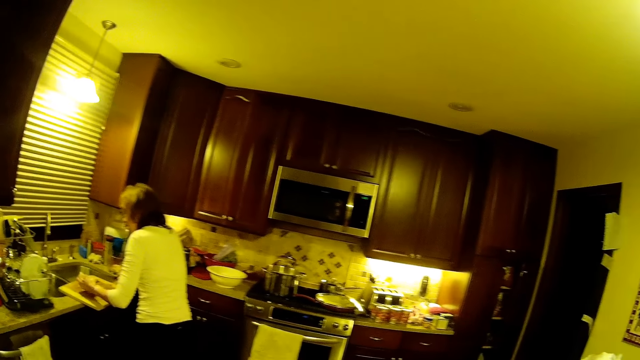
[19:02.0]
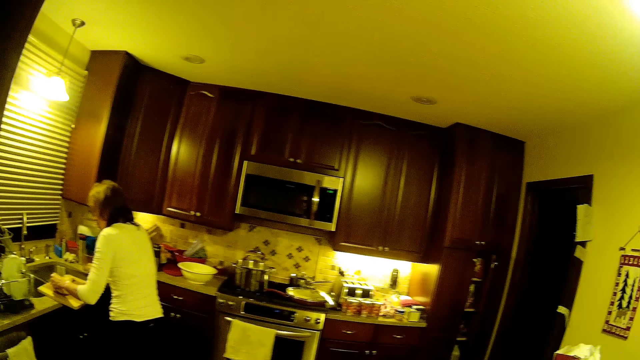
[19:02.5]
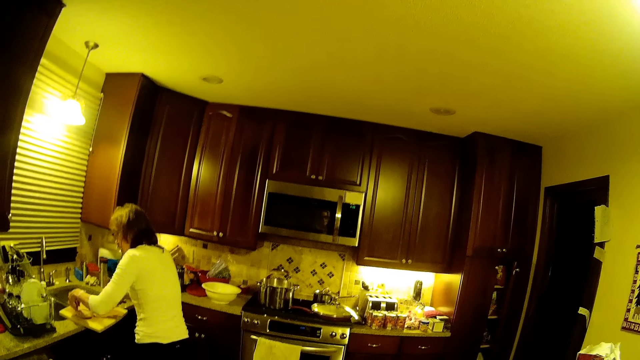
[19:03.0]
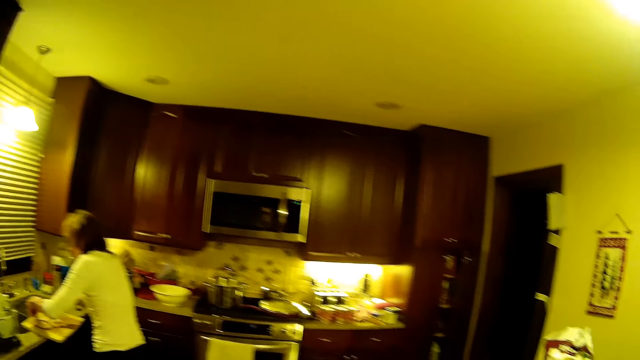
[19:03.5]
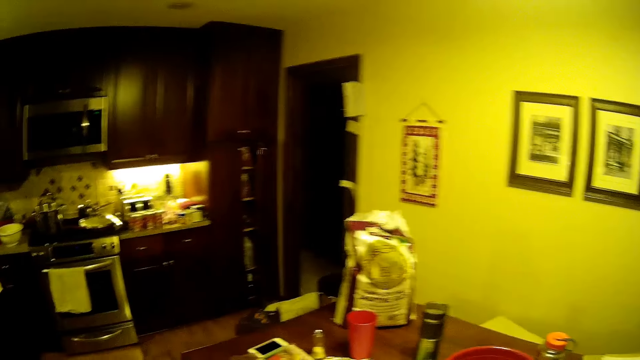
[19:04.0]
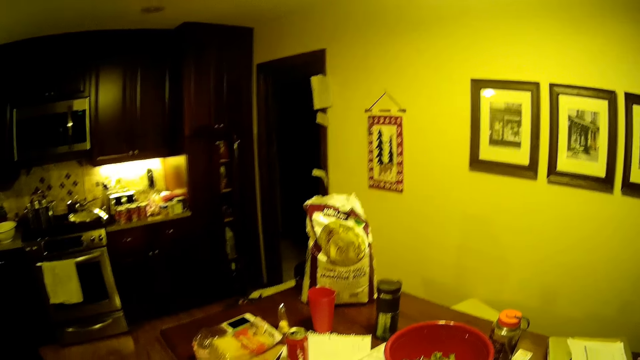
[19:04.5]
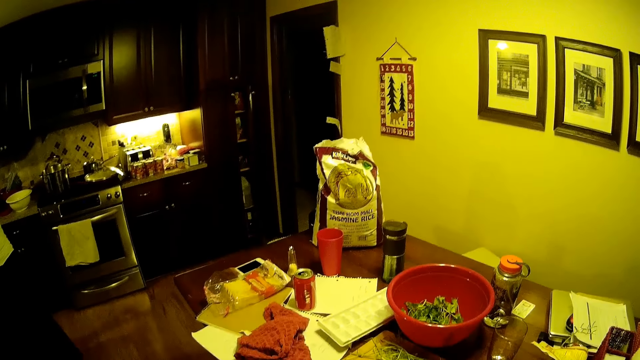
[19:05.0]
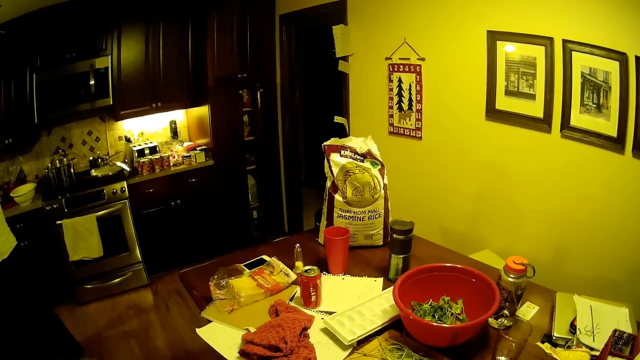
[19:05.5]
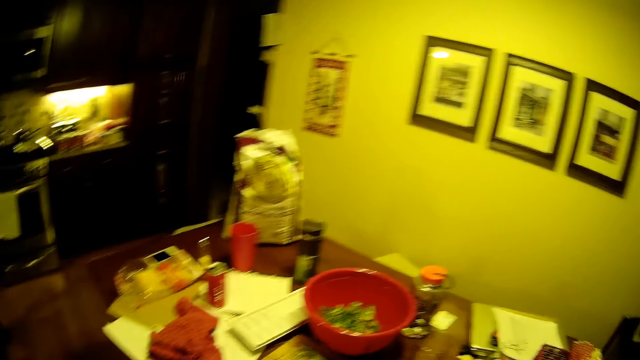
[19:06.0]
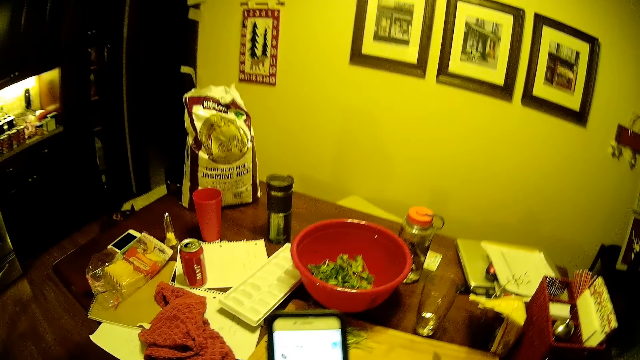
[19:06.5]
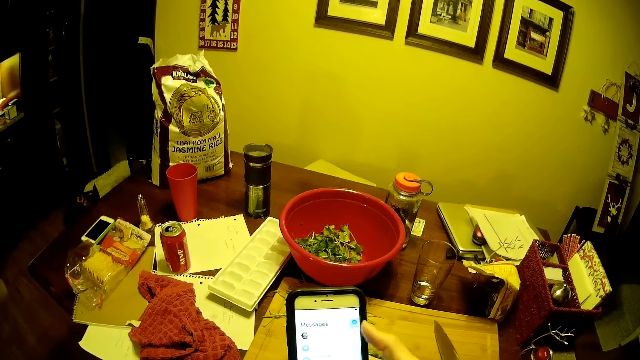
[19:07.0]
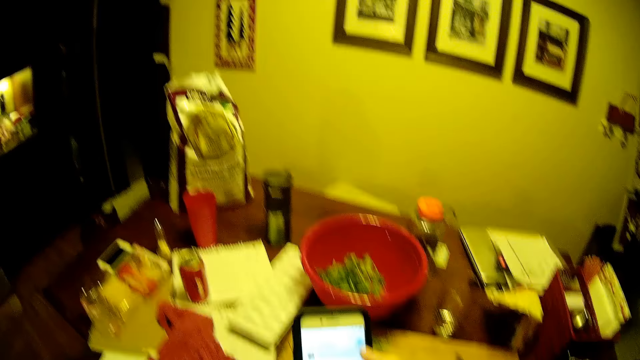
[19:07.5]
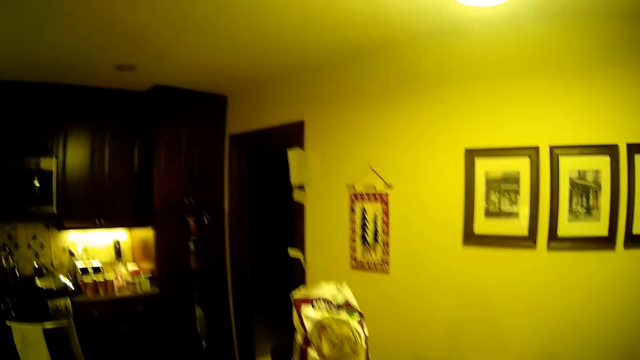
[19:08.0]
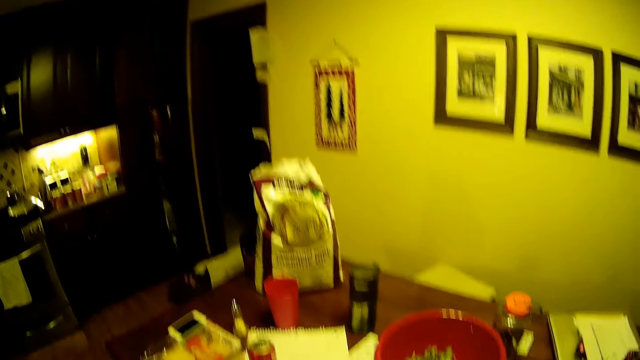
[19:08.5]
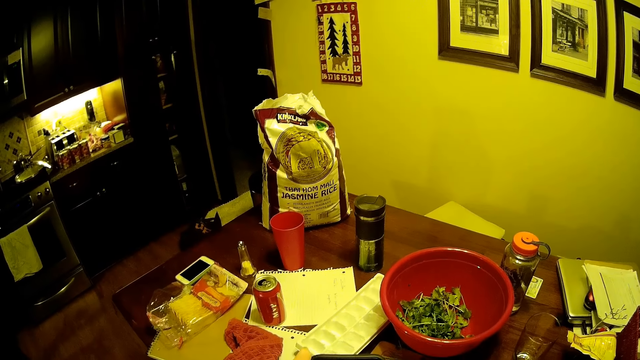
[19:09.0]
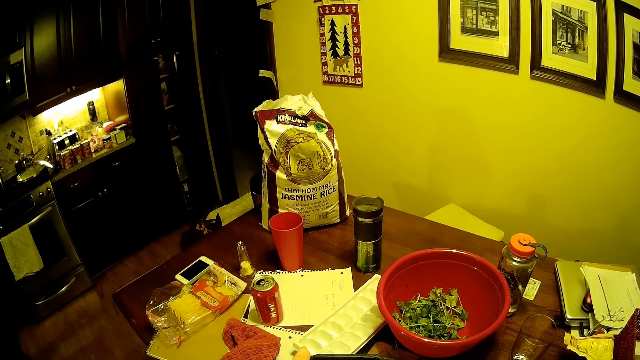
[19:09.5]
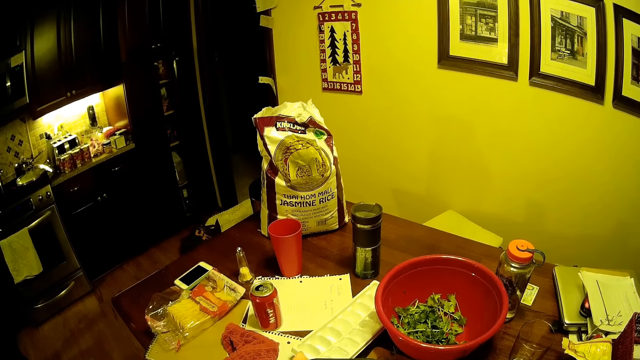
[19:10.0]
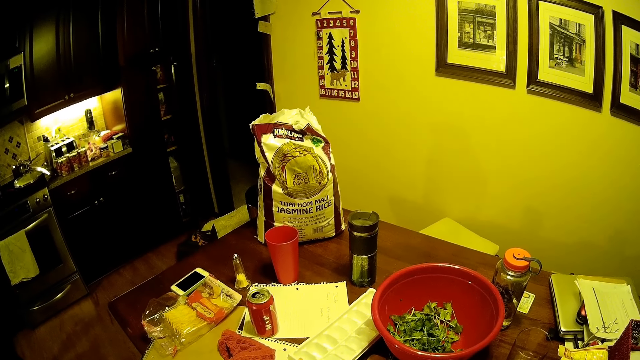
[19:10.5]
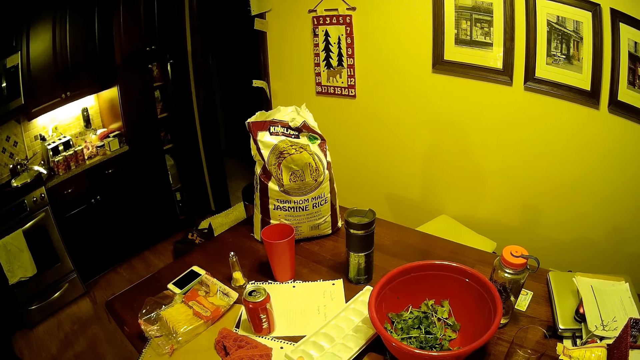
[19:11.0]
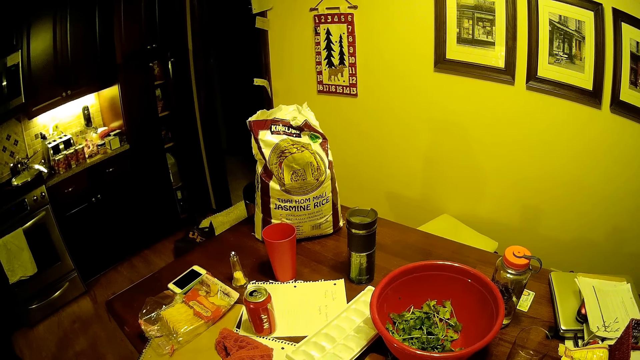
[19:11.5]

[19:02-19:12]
A woman chops something on the chop board. The camera wearer scrolls on his cellphone. He stares around the house.

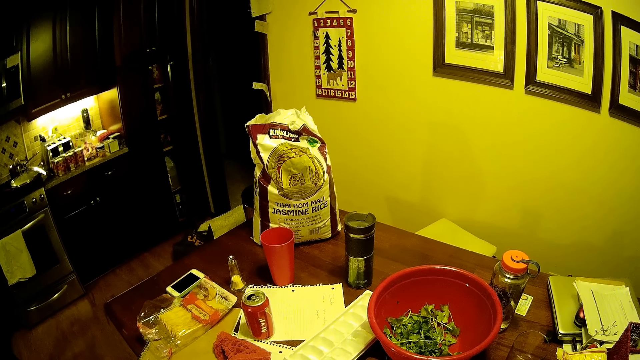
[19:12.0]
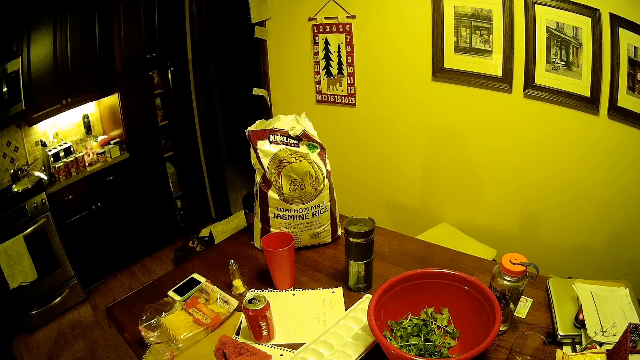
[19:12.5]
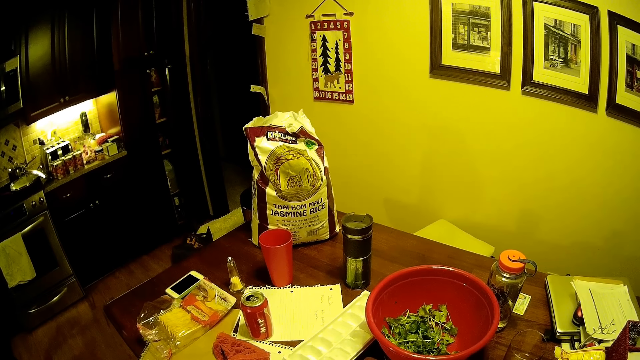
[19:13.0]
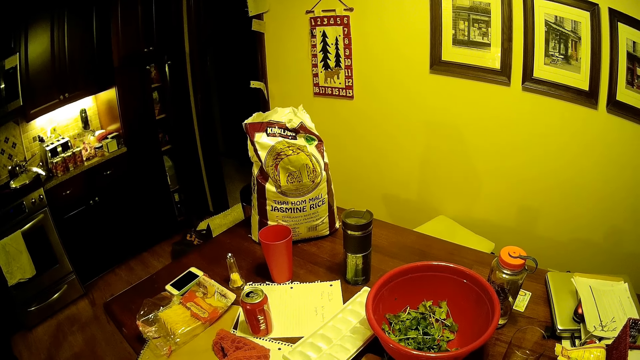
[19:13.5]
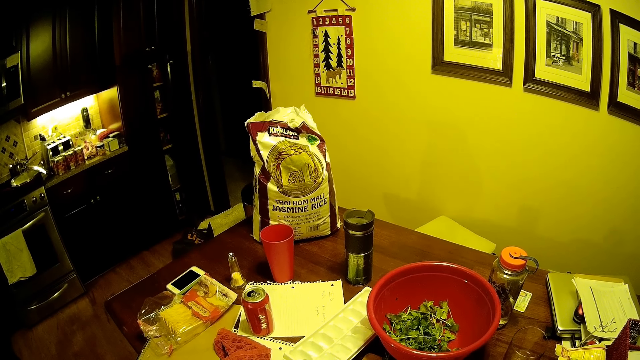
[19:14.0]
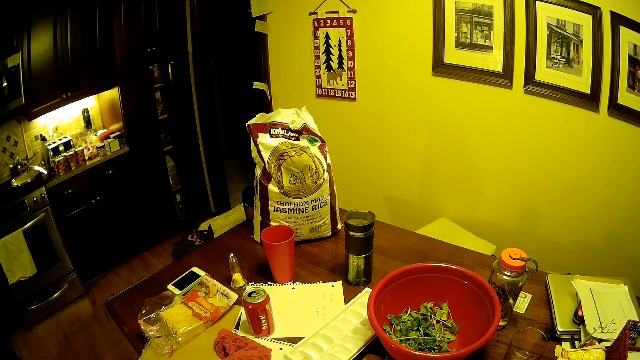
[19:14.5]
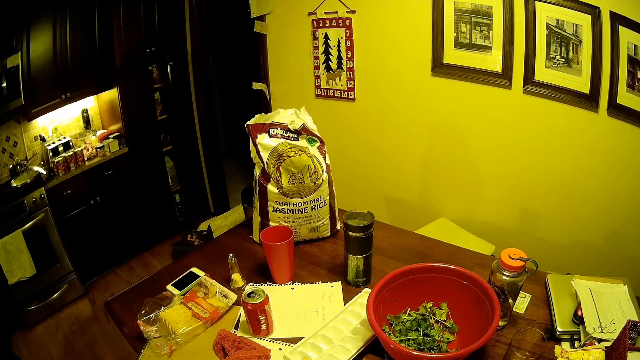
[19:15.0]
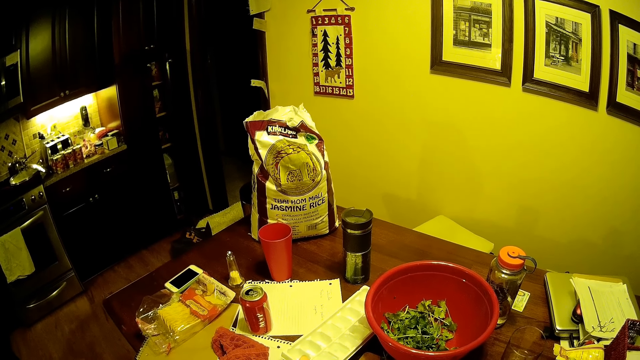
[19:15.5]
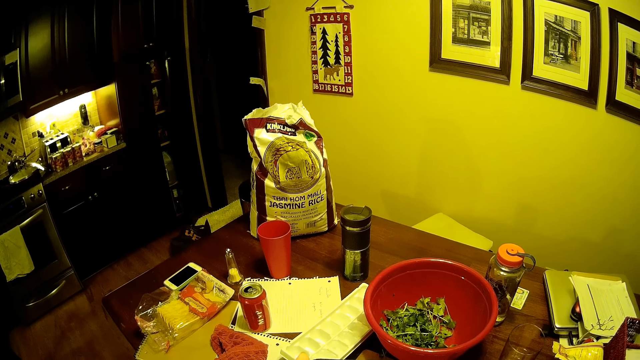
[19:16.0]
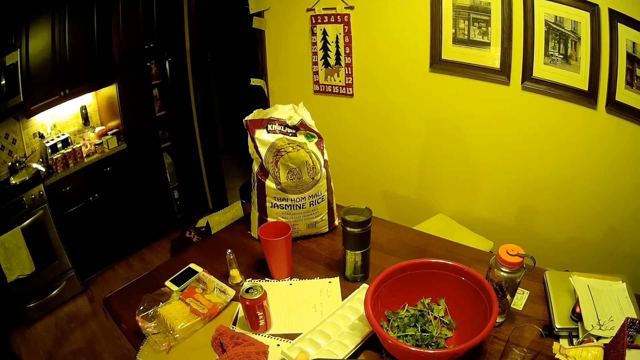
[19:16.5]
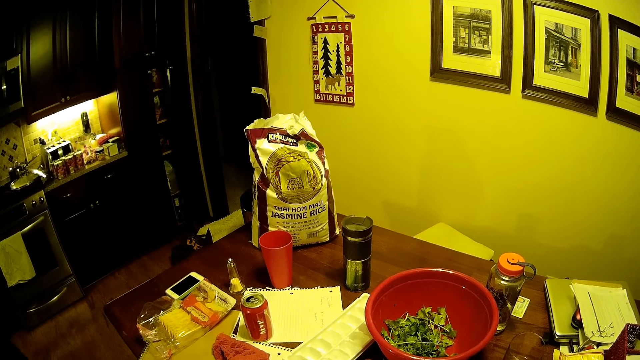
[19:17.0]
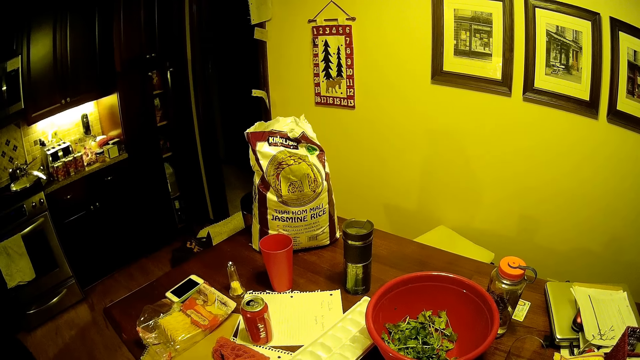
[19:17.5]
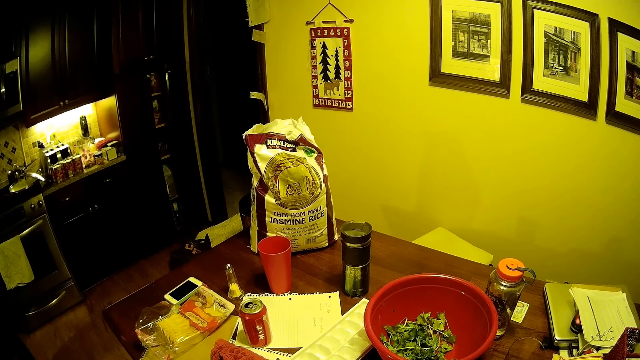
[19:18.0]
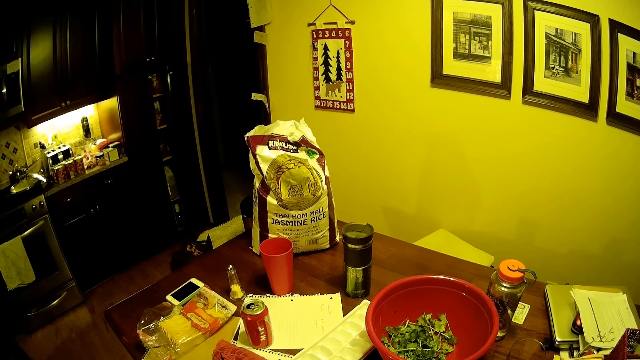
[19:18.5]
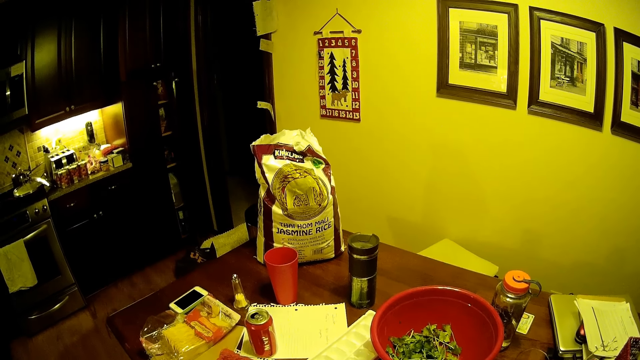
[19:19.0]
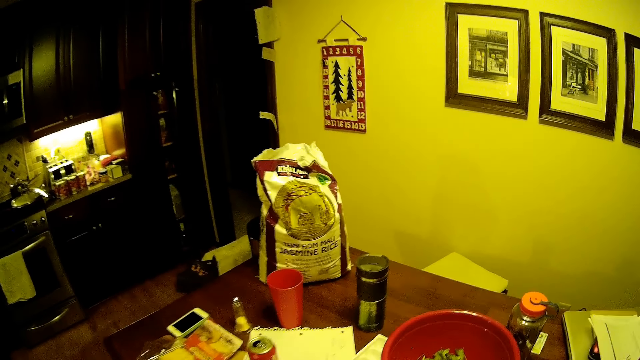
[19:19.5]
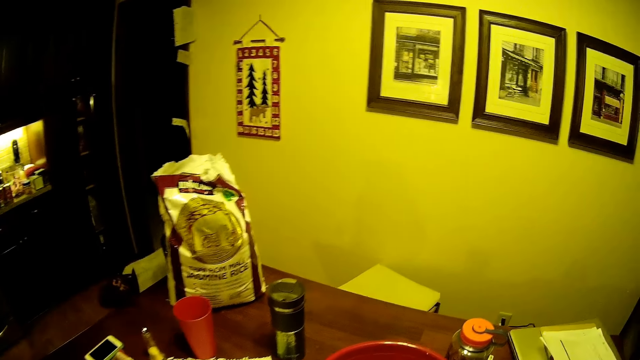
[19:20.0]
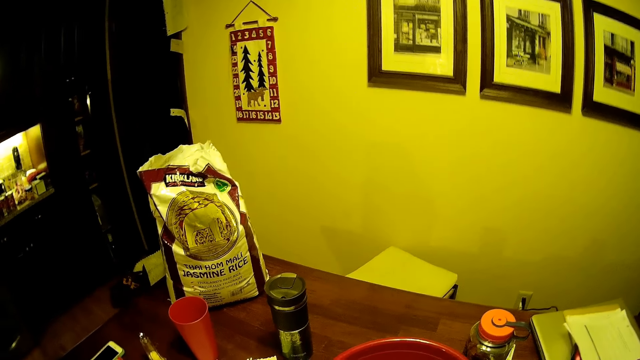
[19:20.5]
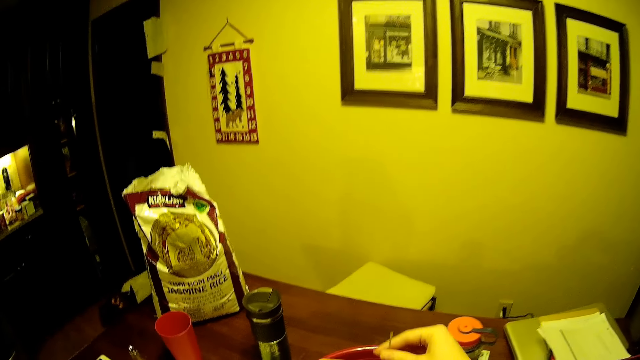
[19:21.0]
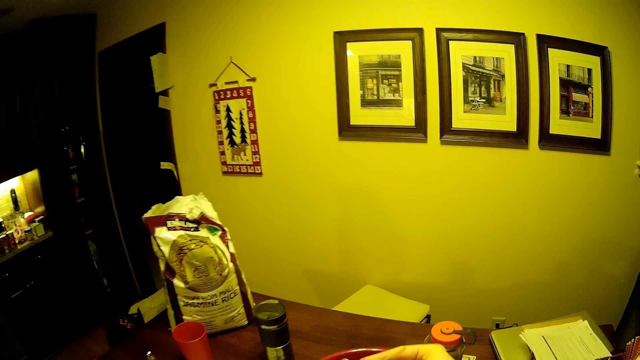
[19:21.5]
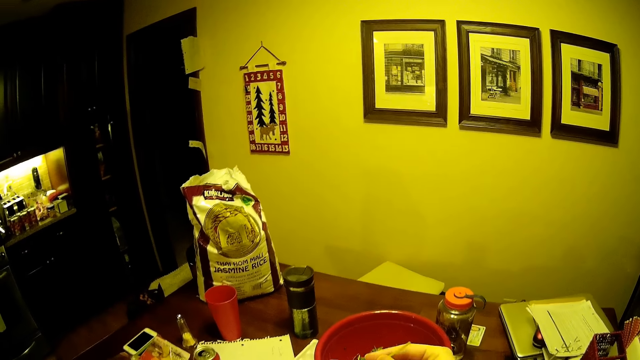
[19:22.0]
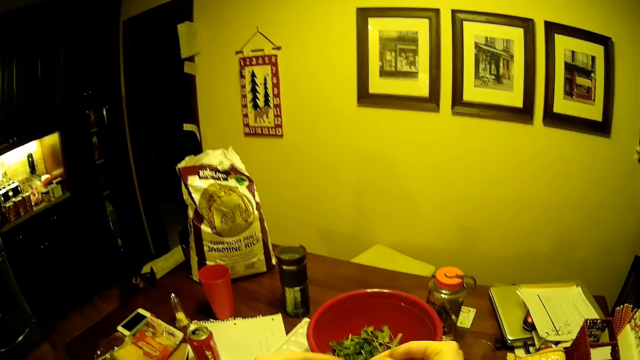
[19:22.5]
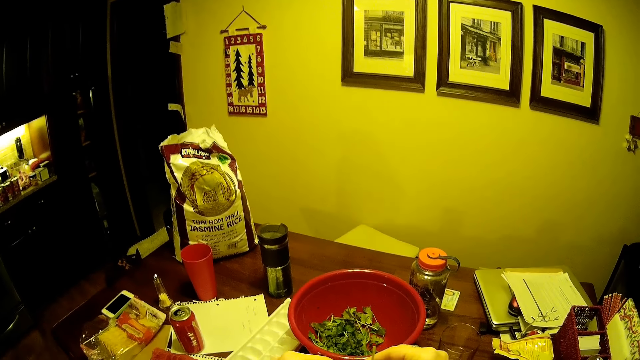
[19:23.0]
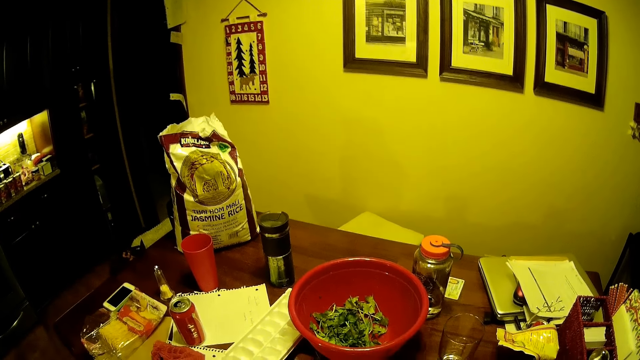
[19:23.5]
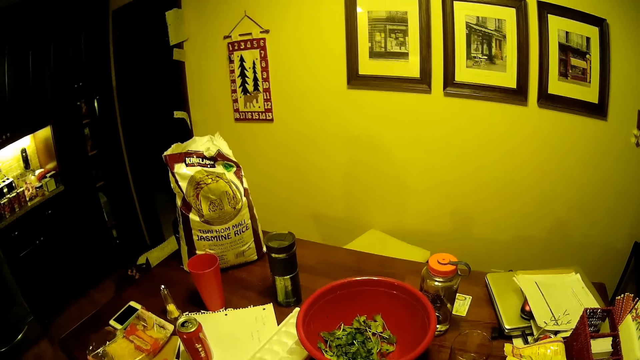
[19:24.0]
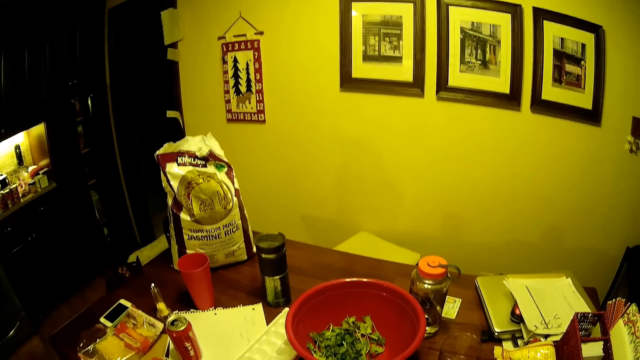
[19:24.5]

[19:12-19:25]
The camera wearer stares at the table. They pick the vegetable in the basin. They remove the stem of the vegetable.
